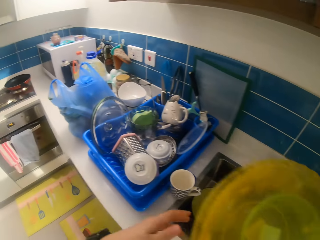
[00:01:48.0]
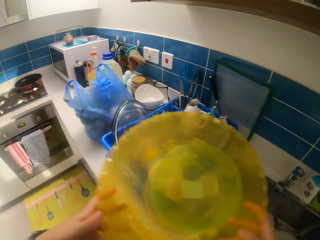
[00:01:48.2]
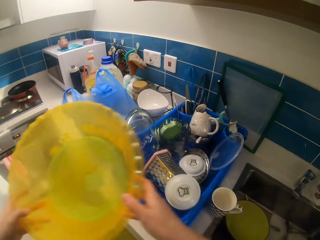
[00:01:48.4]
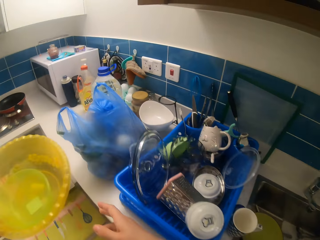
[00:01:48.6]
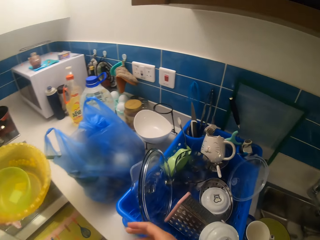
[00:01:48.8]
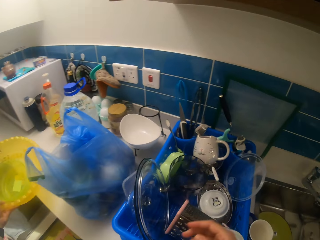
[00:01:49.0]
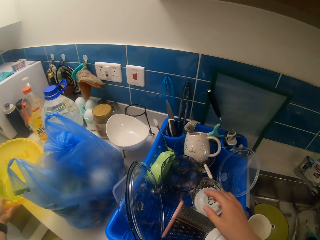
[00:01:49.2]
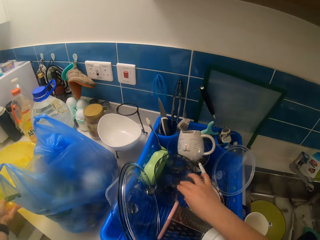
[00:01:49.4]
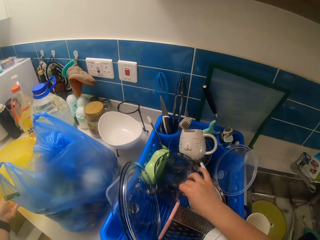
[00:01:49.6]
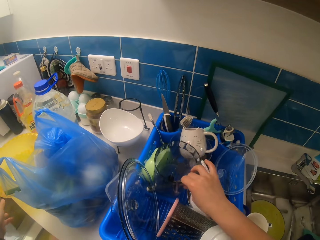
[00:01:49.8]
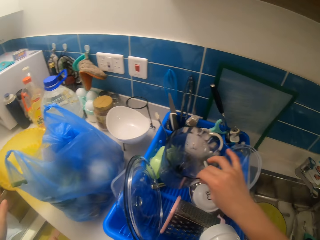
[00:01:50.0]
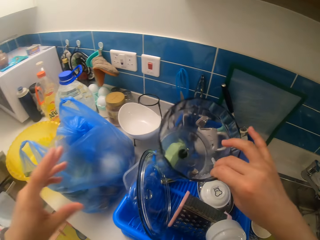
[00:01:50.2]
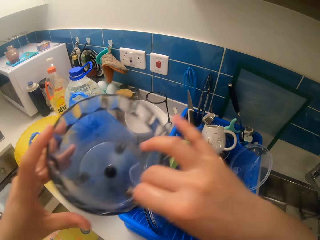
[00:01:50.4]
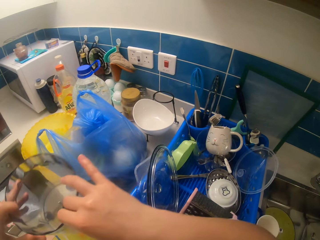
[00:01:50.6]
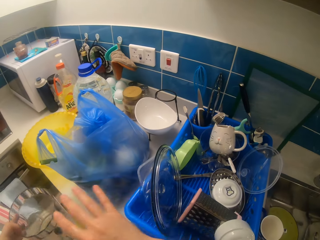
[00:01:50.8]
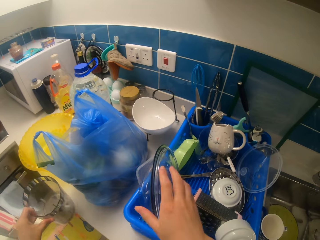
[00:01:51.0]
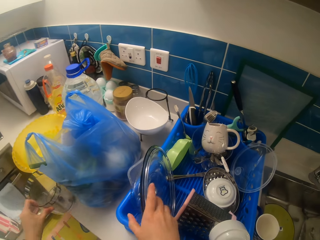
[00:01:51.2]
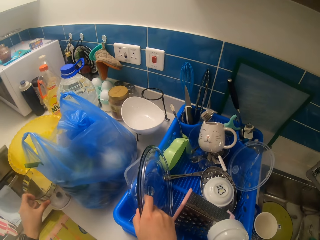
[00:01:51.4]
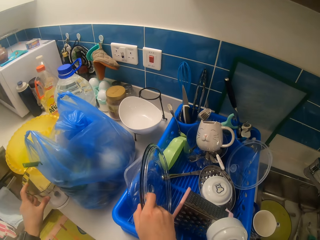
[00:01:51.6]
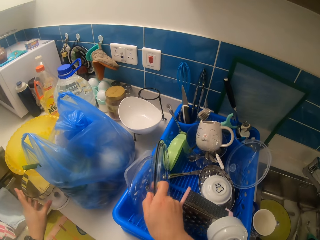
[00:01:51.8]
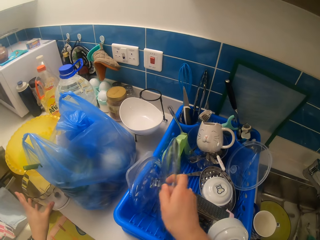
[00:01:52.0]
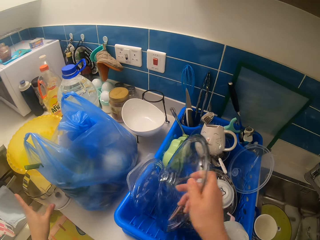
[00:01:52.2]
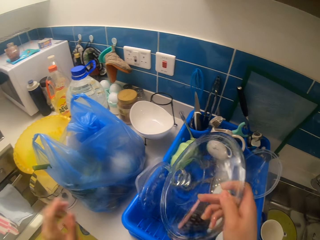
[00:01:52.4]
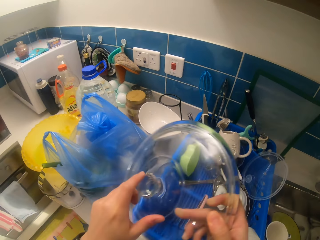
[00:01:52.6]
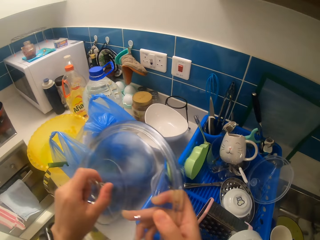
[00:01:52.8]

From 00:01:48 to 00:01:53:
The camera wearer places the bowls on the worktop with his left hand. He picks up a blender jug from the rack on the worktop with his right hand. He places the blender jug on the worktop with his left hand. He picks up a pot lid from the rack on the worktop with his right hand.

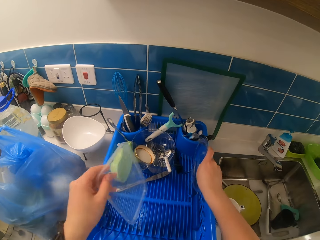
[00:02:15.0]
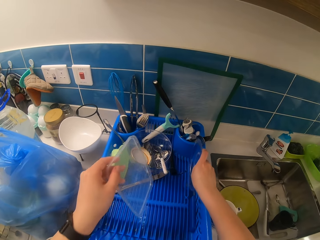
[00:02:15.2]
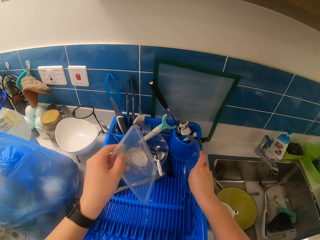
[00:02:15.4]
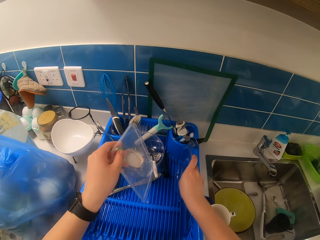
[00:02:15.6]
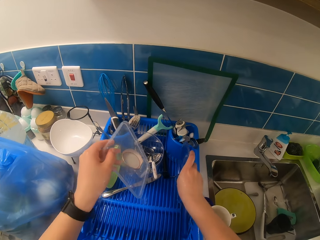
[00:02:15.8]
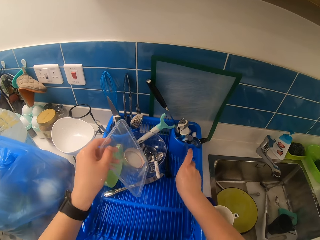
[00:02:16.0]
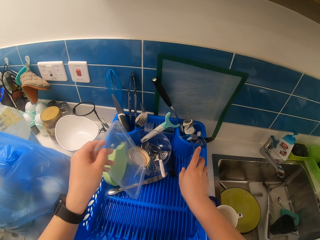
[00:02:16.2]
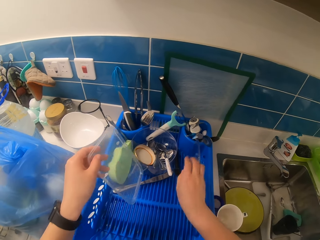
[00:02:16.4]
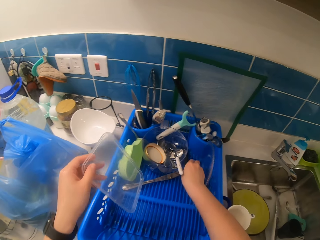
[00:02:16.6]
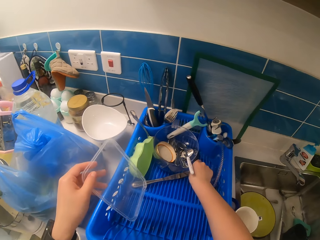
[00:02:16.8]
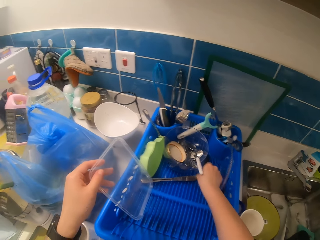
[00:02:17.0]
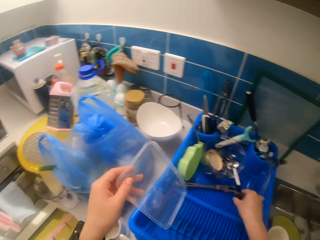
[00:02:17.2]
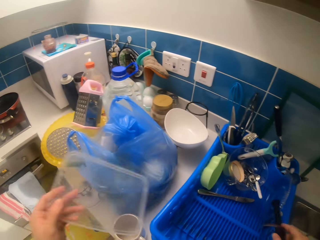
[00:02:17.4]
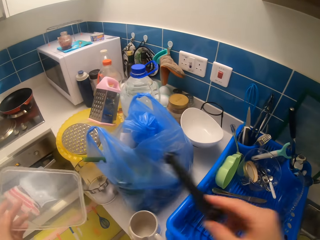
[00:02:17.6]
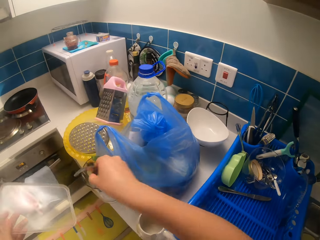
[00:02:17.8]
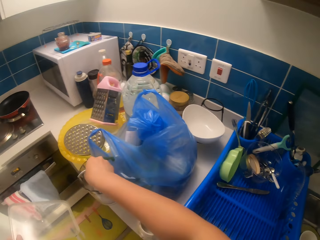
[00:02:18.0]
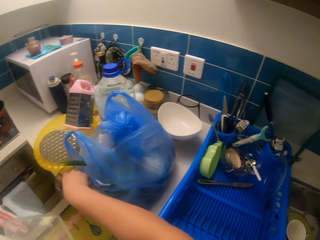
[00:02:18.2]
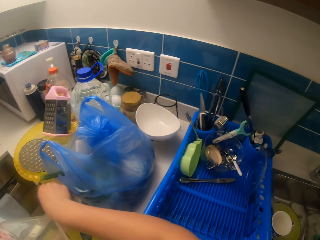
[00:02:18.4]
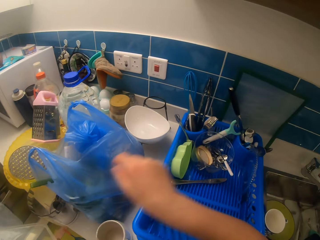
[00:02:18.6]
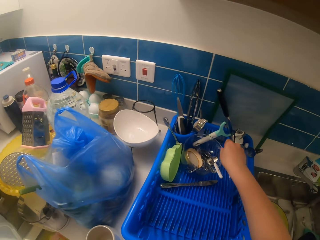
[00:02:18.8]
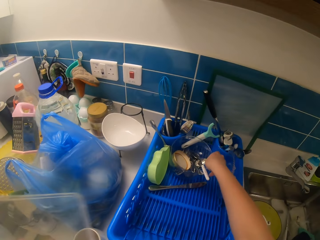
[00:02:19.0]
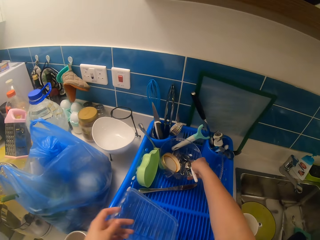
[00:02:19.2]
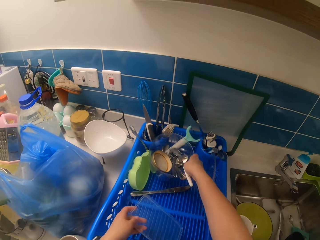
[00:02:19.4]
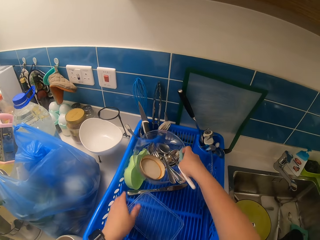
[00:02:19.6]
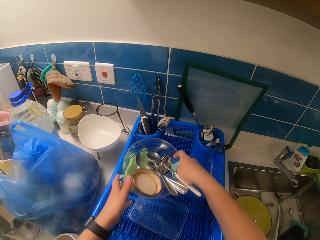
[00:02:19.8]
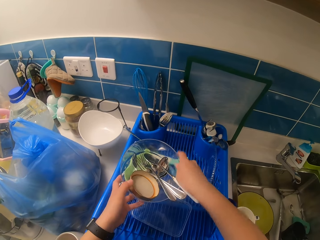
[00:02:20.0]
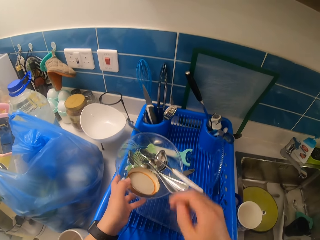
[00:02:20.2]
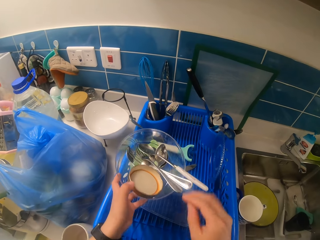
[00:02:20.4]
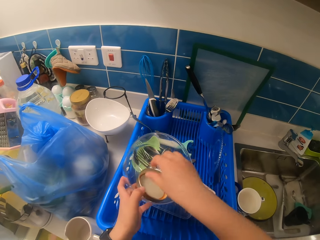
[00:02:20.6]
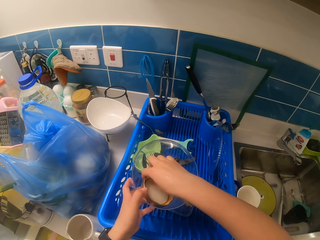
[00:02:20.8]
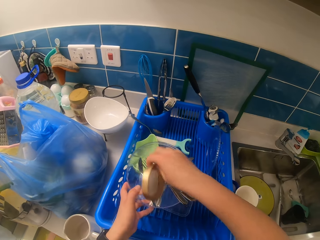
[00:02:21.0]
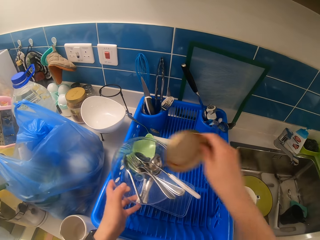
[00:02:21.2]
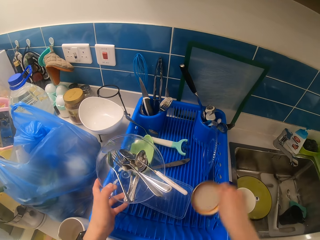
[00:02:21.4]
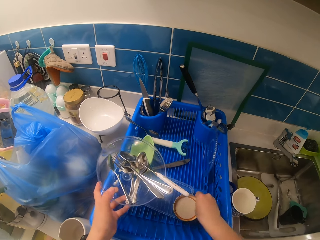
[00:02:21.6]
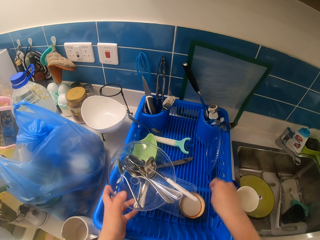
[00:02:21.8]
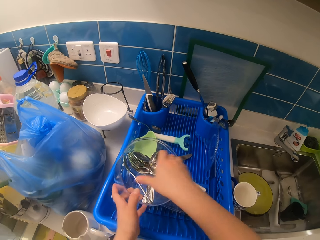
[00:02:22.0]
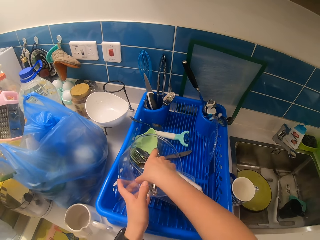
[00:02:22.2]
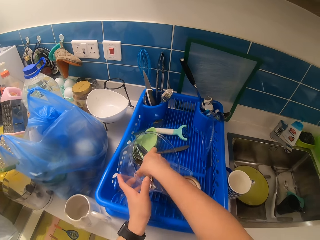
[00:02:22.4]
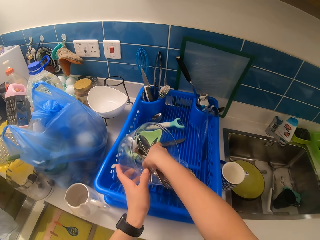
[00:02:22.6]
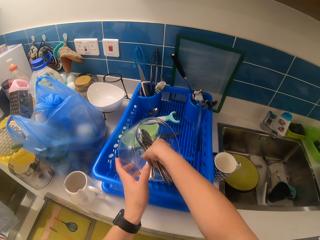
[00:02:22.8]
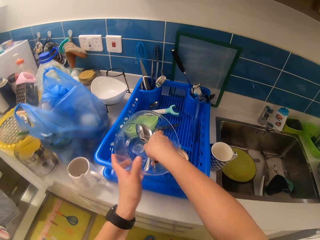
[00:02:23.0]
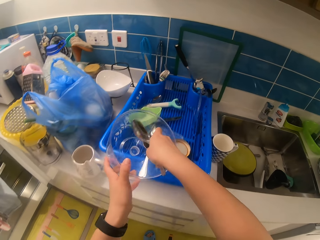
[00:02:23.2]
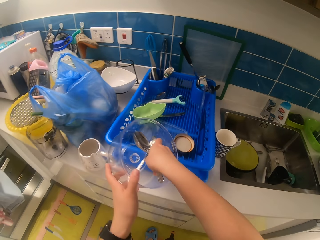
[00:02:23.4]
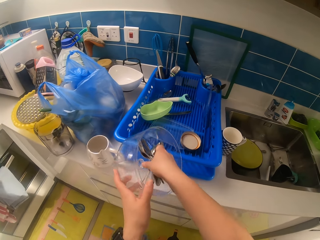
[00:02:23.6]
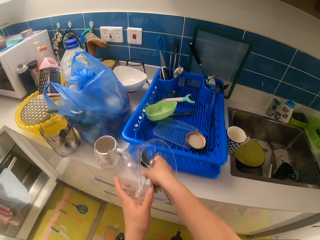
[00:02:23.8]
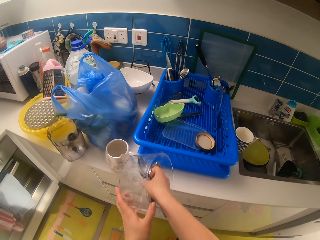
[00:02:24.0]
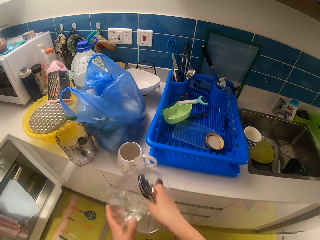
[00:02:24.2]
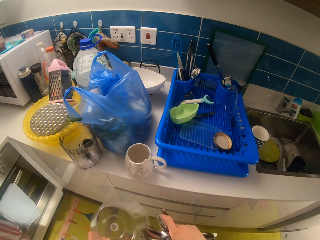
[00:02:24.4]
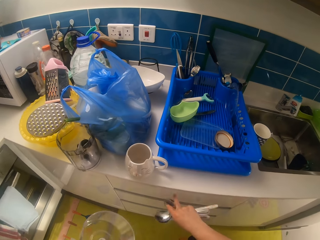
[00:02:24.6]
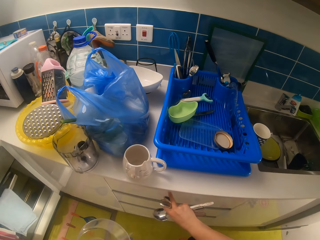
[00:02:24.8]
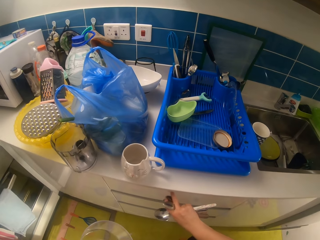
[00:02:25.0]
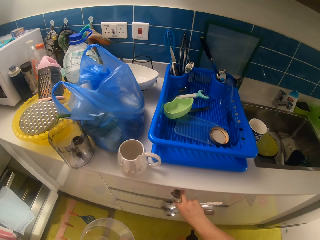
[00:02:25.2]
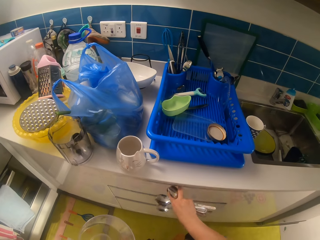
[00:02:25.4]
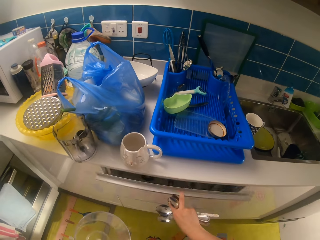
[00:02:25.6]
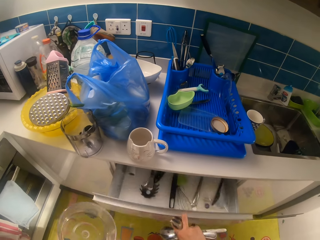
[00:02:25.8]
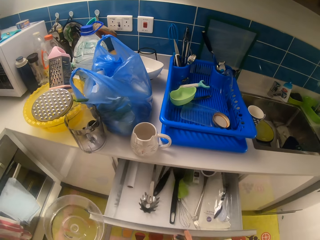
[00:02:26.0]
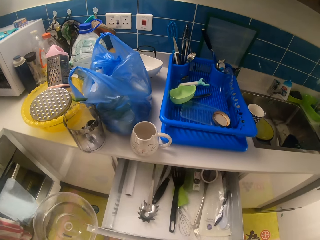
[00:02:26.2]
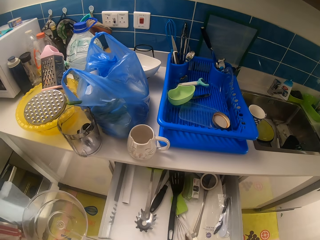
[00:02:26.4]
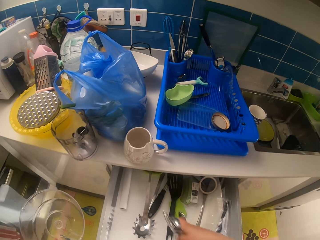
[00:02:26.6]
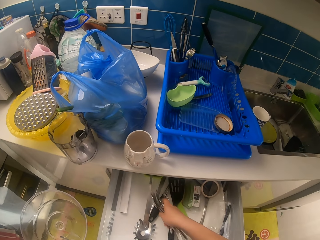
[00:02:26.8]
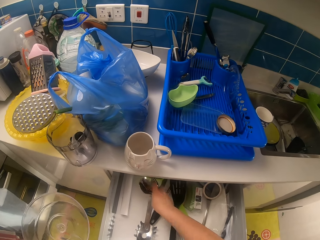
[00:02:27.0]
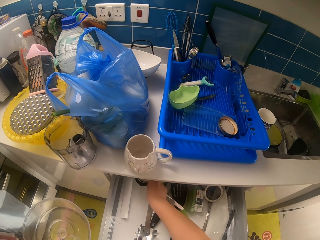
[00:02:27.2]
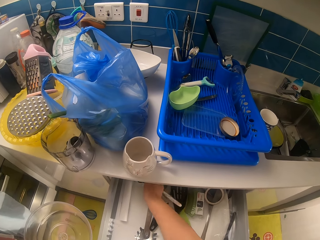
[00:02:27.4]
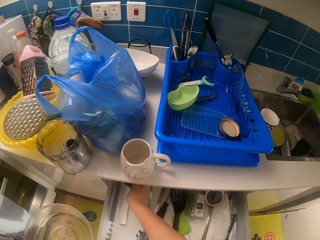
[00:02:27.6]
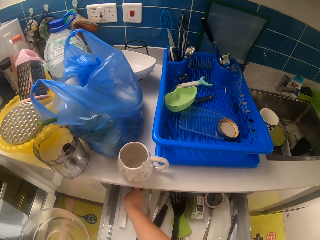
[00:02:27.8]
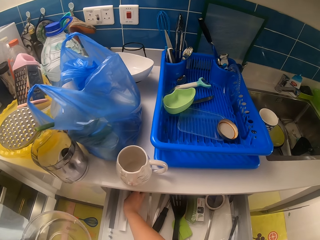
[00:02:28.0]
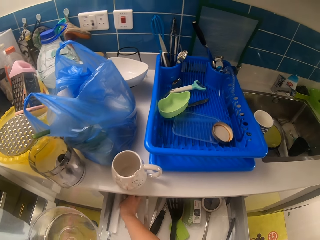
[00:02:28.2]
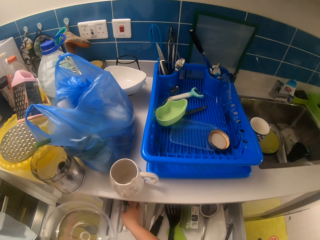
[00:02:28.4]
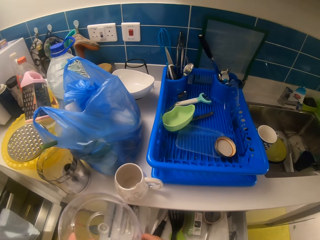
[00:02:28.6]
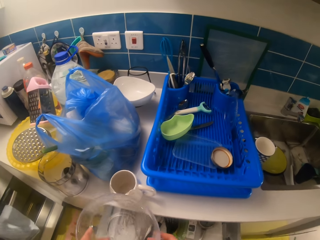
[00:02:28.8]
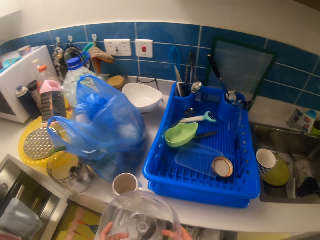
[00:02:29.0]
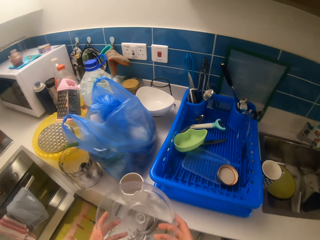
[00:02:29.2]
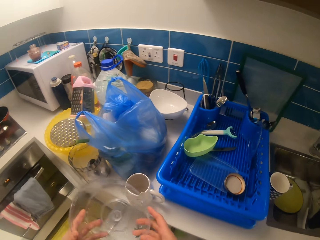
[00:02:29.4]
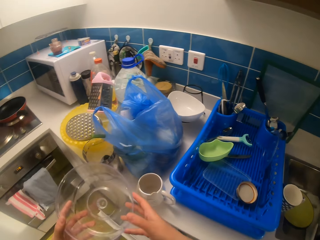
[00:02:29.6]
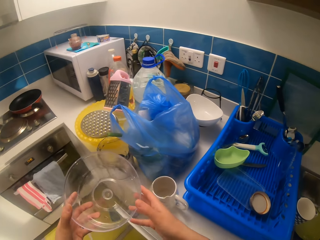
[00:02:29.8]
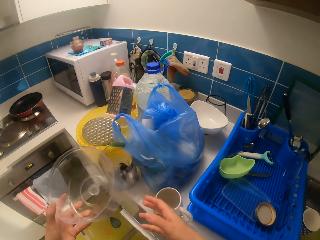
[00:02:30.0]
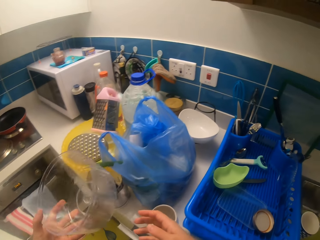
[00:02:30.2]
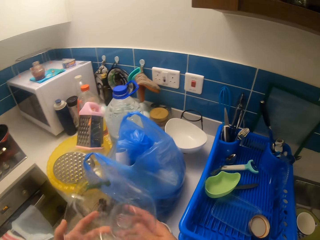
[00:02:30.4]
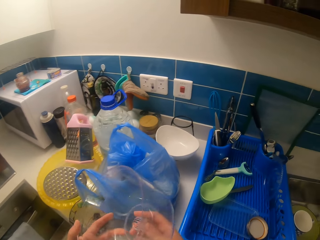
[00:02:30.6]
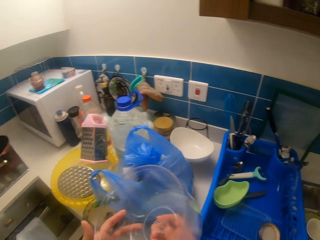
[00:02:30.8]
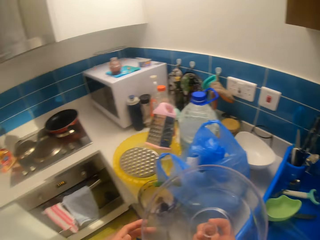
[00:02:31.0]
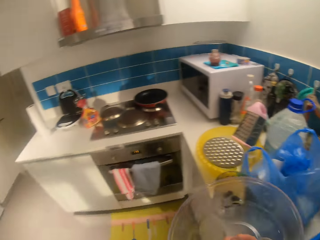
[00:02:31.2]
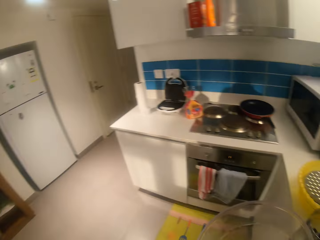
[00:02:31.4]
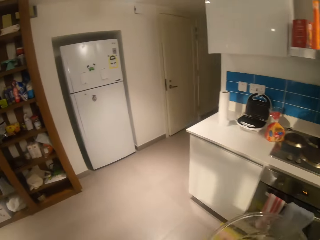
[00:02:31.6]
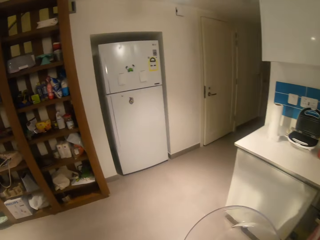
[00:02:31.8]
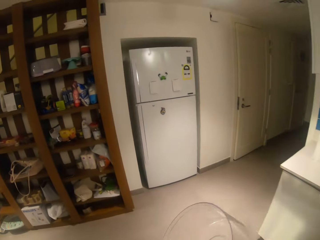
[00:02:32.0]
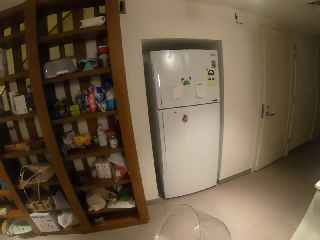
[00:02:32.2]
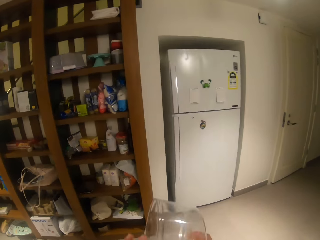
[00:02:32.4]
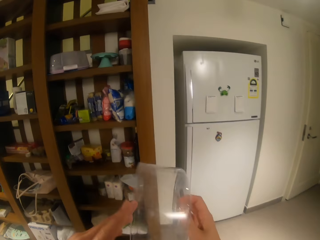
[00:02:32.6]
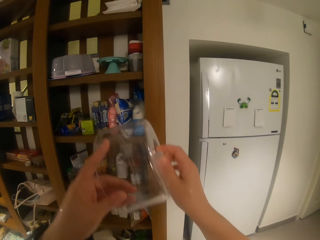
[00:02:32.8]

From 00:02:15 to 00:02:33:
The camera wearer puts the tin cover aside. He picks up a blender blade from the rack with his right hand. He places the blender blade in the blender jug with his right hand. He picks up the bowl of spoons from the rack with his right hand. He passes the bowl from his right hand to his left hand. He picks up the cover in the bowl with his right hand and places the cover on the rack with his right hand. He picks up the cutlery in the bowl with his right hand. He opens the drawer under the worktop with his right hand. He picks up the spoons. He puts the cutlery in his right hand in the drawer. He closes the drawer.
